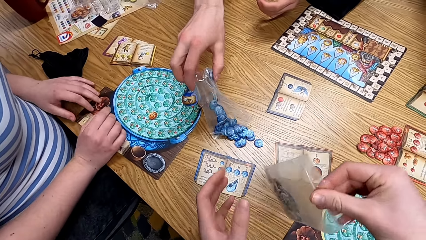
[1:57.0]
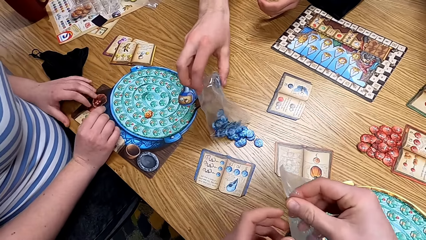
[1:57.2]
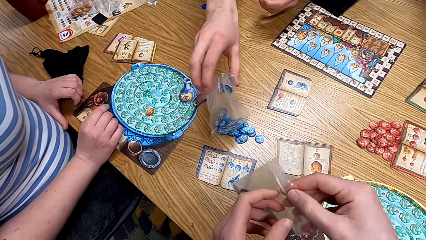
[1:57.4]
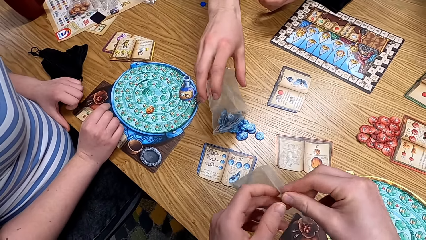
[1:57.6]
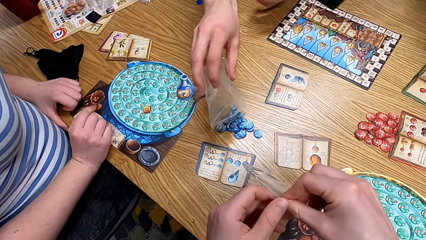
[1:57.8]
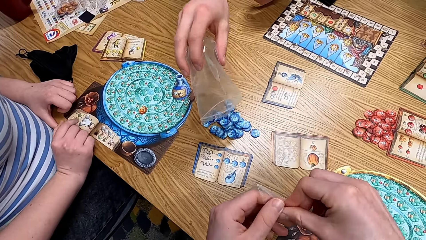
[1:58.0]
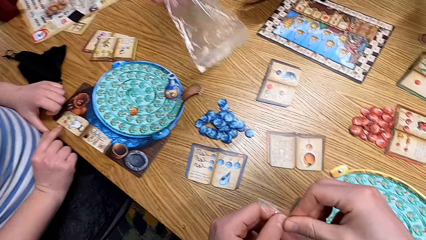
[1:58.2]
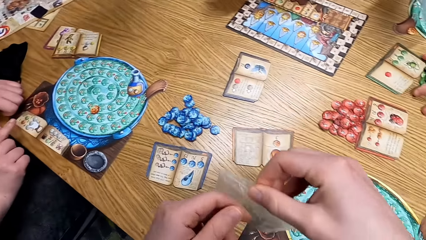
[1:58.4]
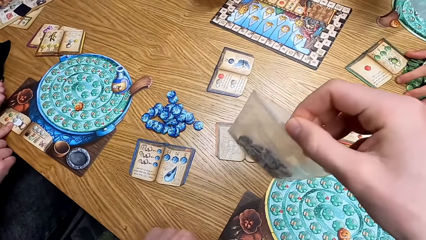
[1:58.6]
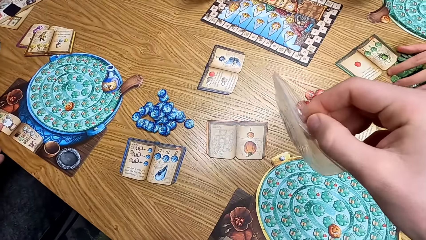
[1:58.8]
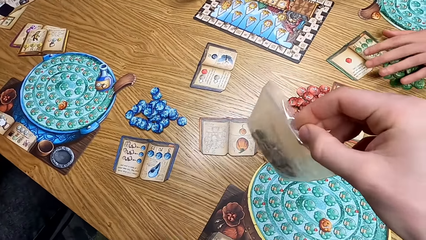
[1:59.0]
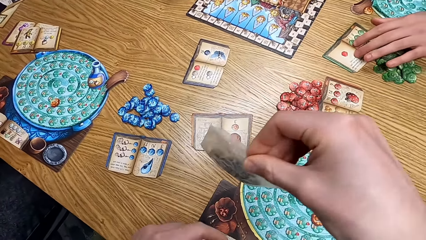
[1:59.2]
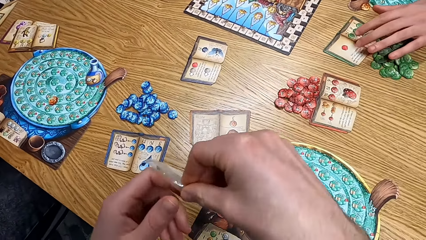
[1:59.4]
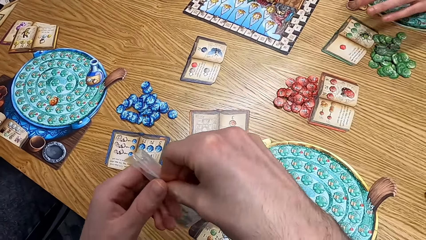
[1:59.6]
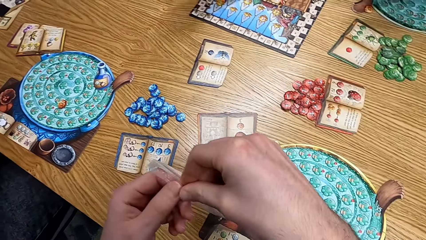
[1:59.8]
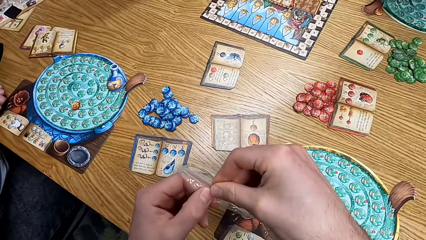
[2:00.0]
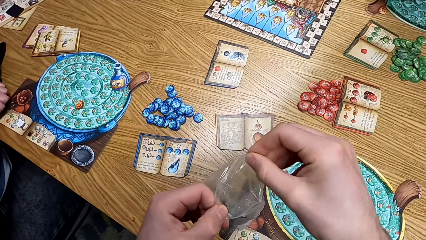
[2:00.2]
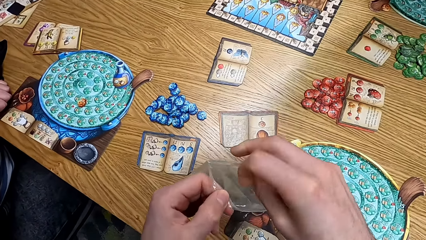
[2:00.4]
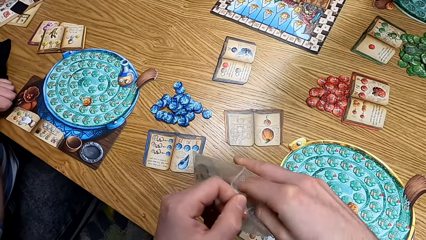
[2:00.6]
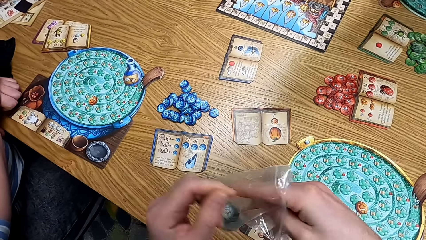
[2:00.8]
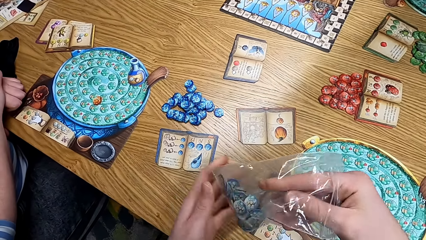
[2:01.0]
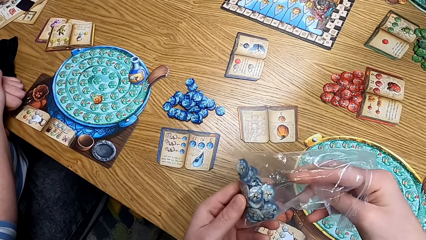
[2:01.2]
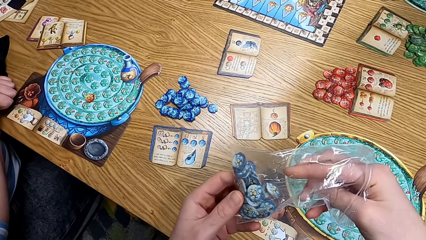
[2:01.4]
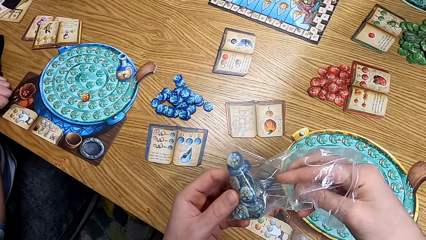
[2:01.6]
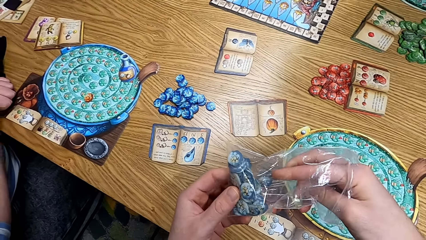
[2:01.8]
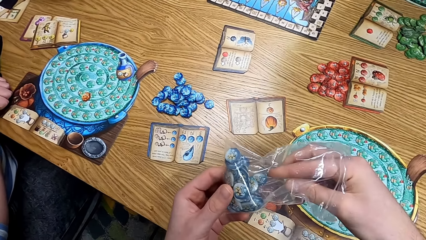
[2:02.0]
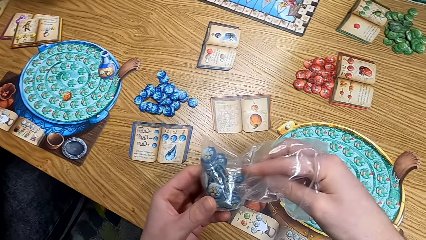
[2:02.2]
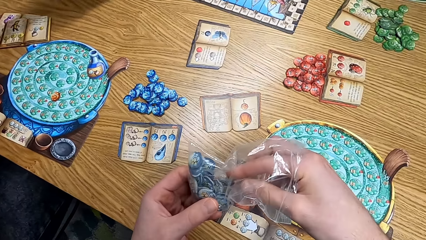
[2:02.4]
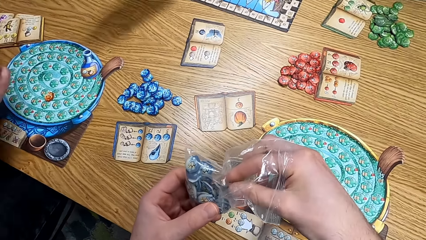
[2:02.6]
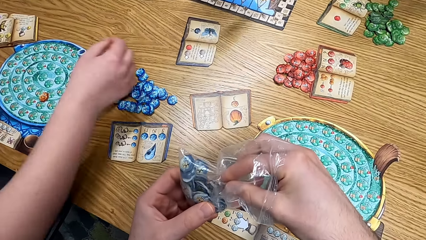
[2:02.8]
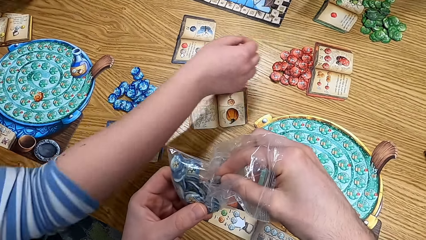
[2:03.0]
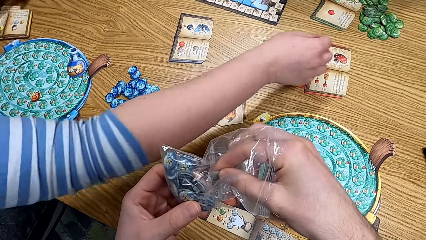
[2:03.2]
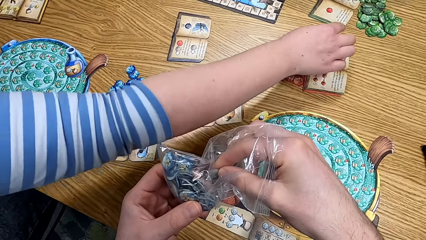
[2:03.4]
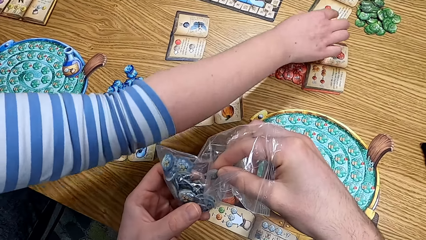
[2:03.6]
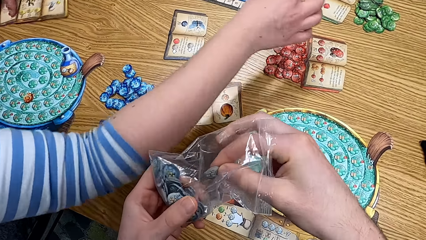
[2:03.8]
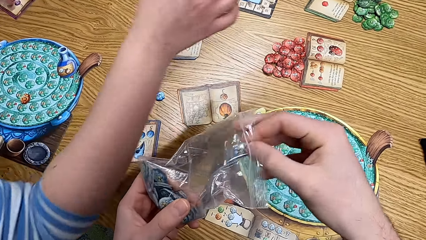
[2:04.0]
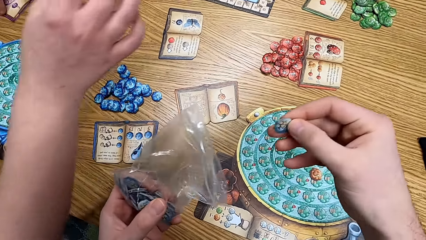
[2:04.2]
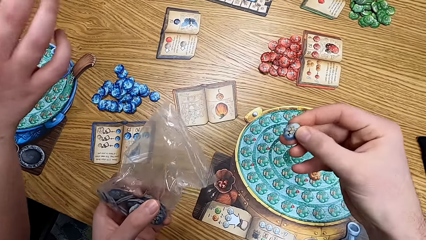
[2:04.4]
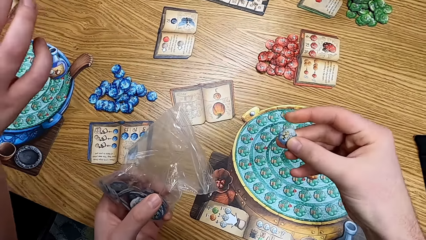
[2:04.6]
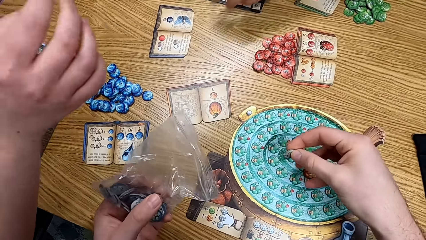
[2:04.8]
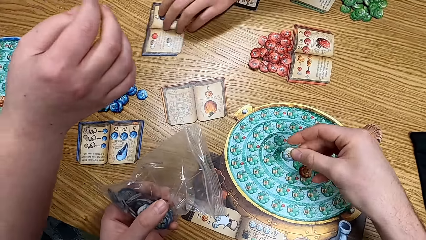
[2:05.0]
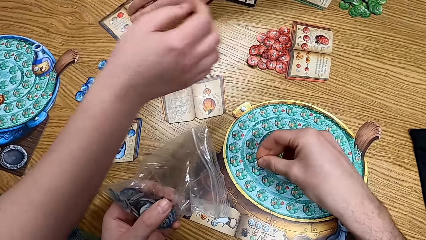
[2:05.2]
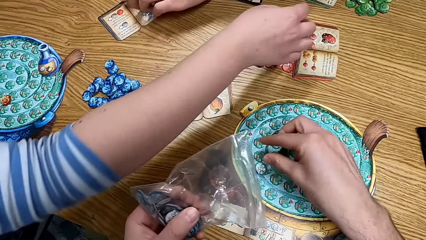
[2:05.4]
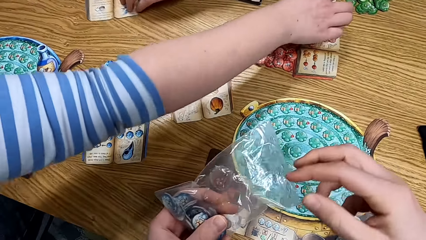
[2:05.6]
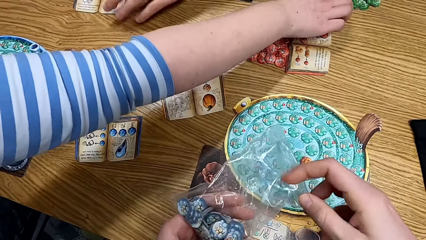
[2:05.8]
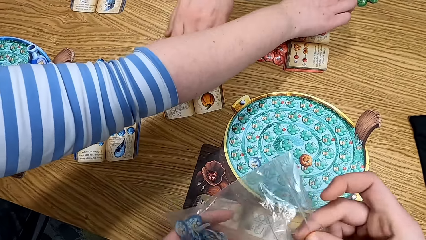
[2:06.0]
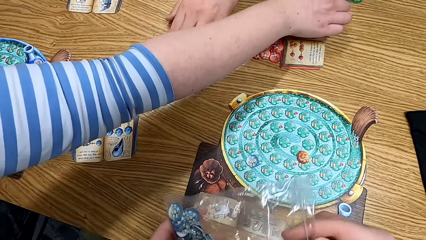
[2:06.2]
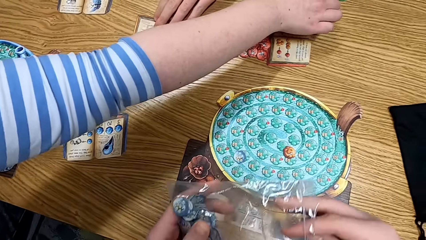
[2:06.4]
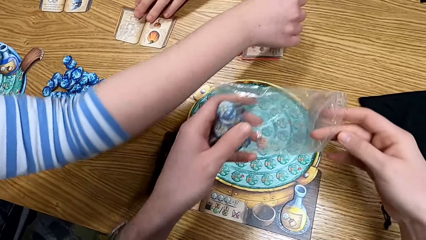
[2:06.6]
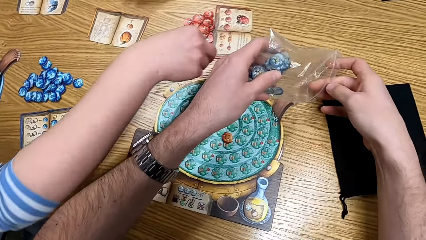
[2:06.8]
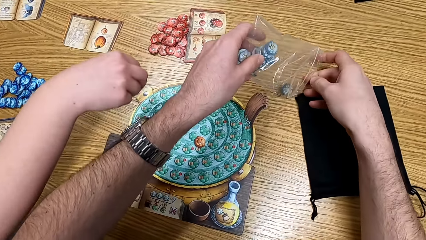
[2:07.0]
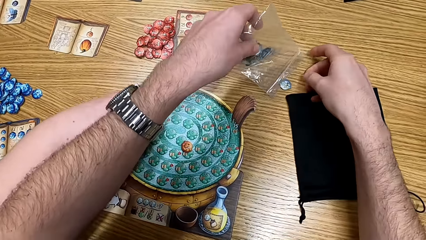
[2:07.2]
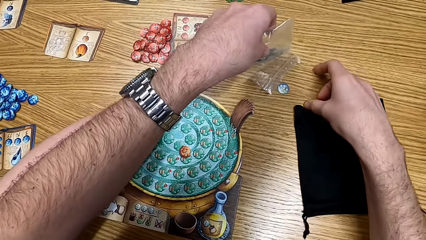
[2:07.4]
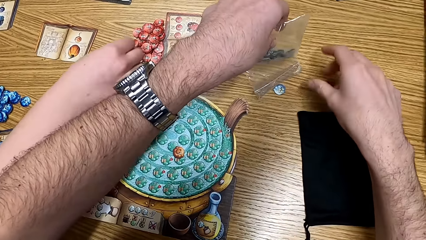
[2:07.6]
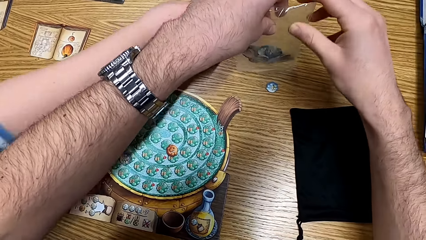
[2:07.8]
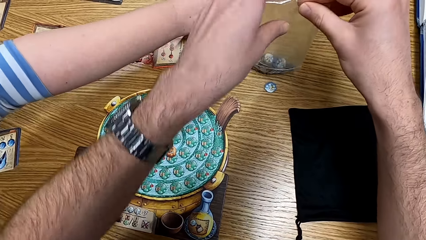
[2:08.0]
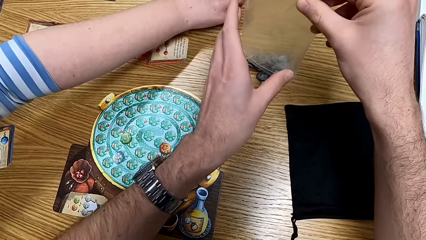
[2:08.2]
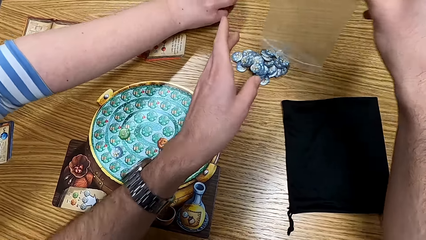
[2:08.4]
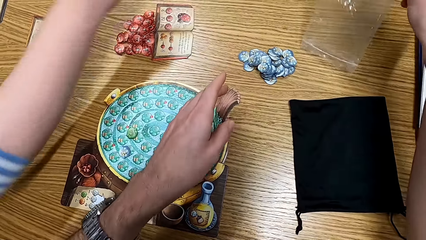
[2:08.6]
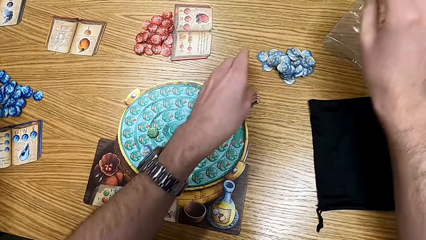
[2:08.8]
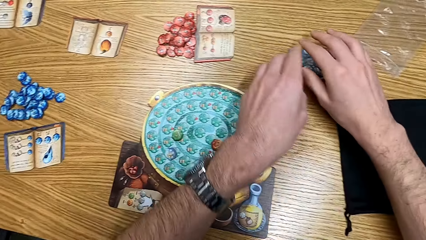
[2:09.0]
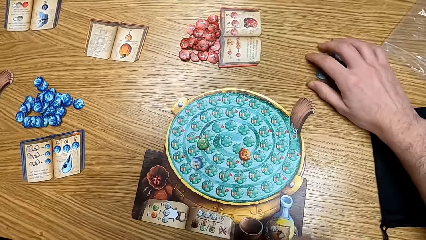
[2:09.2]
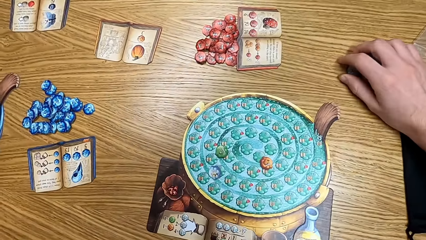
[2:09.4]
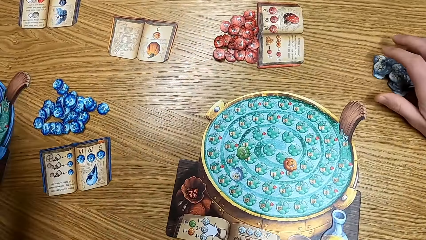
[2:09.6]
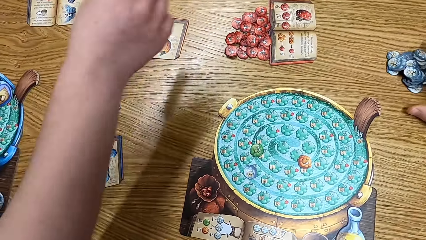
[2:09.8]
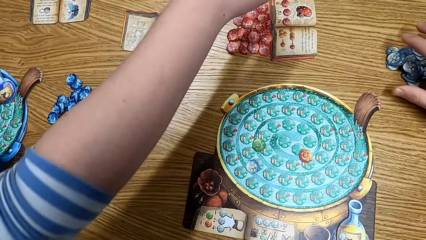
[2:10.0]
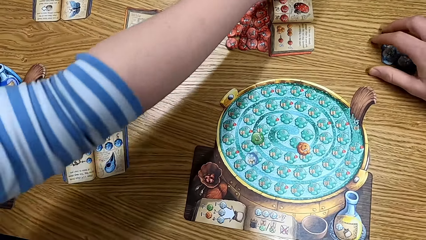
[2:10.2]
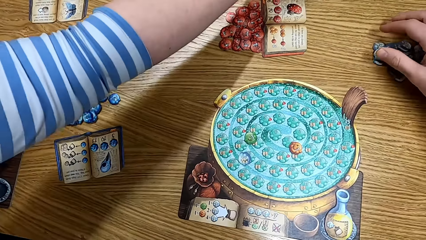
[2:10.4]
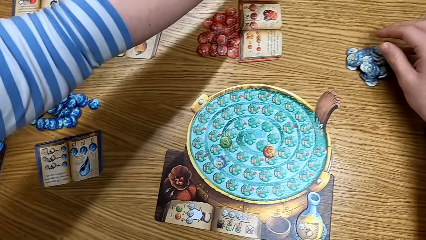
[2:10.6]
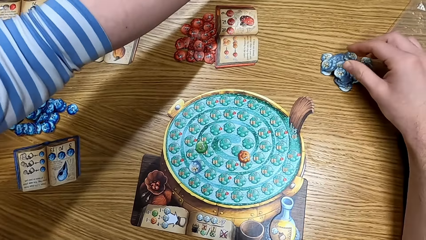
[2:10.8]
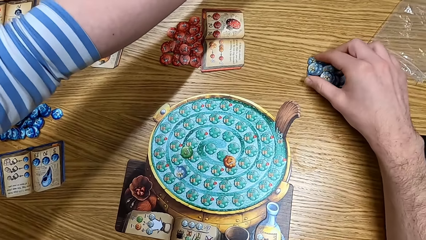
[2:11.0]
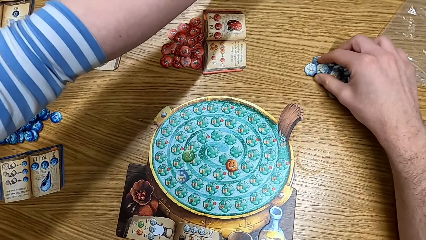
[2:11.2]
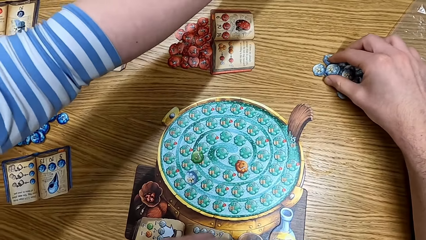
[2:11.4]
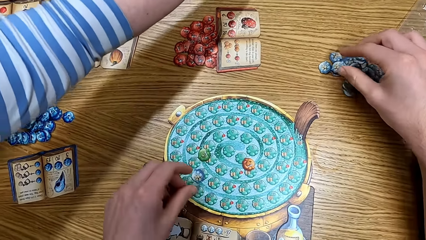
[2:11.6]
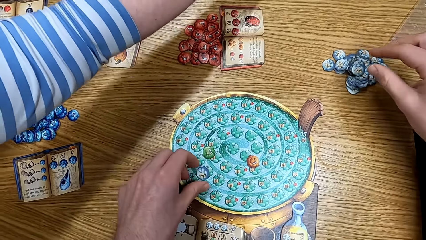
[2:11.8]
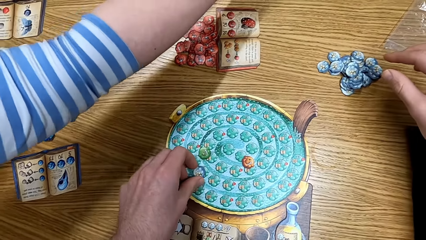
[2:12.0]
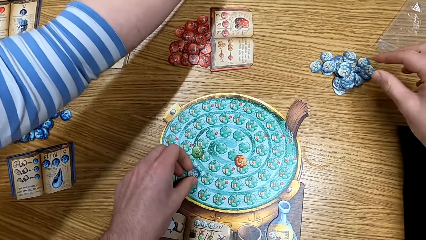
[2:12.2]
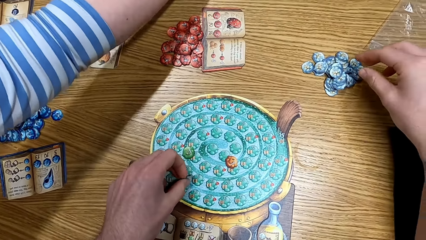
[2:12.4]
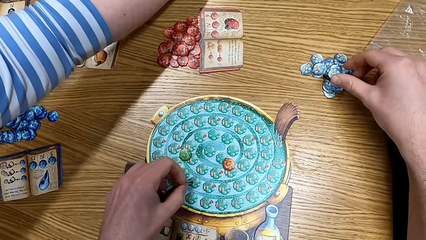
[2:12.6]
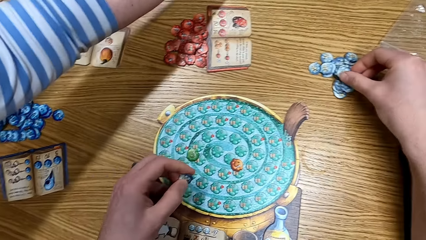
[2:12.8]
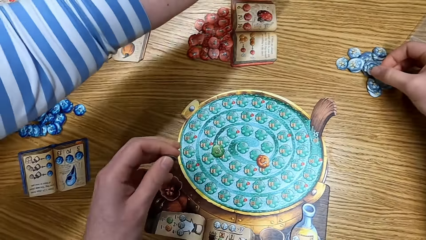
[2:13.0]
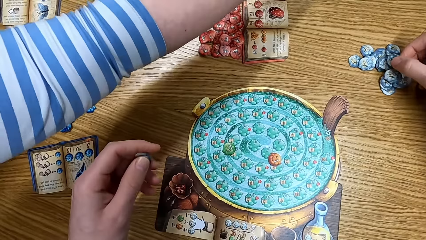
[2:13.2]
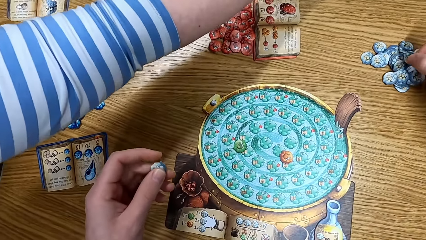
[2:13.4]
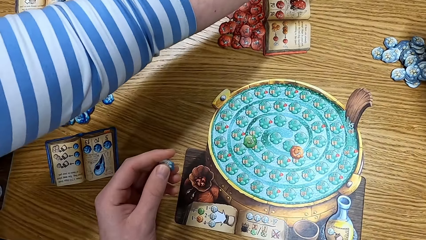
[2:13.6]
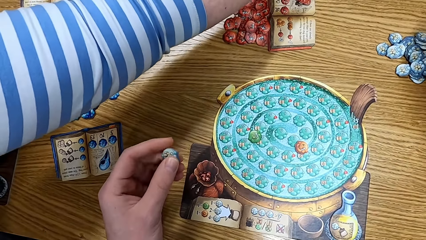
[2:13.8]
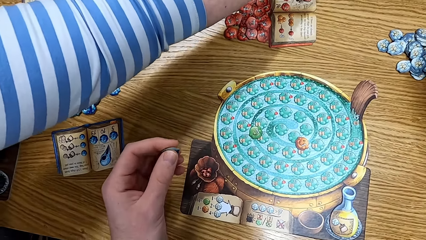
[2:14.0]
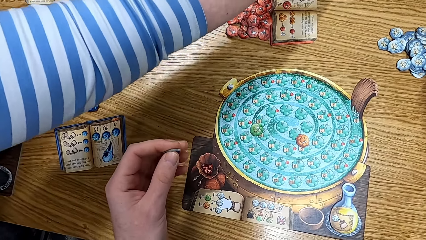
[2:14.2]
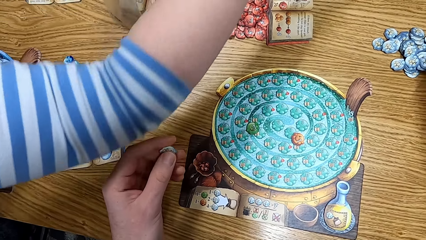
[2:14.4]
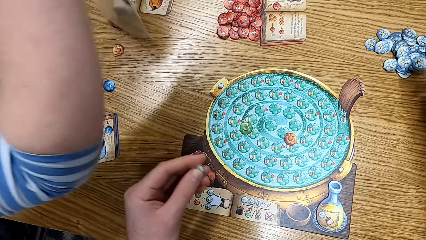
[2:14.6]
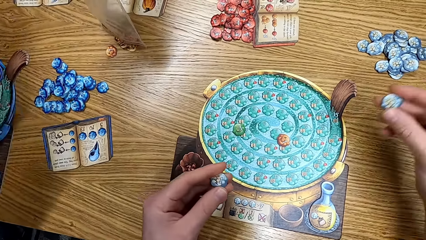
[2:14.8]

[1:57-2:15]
A lady pours the tokens on the table. The camera wearer opens the papers. They pick the token from the bag. They pour the tokens on the table. They pick up something on the table.
